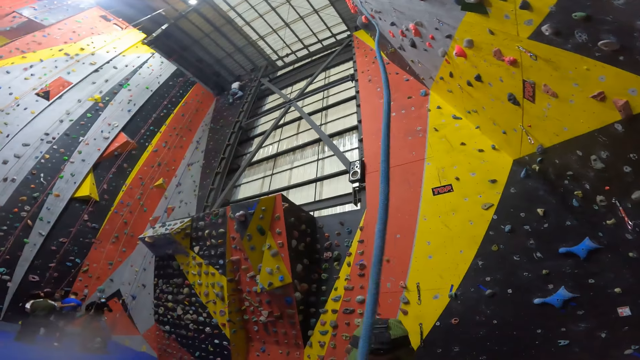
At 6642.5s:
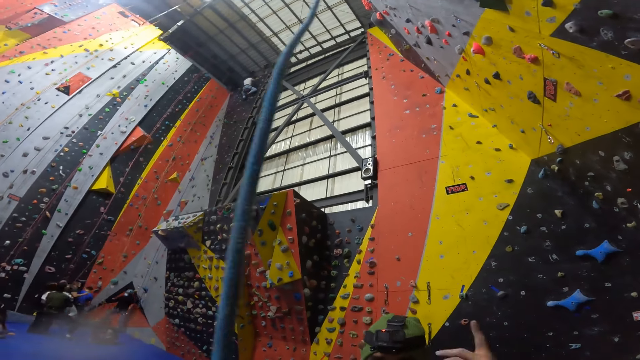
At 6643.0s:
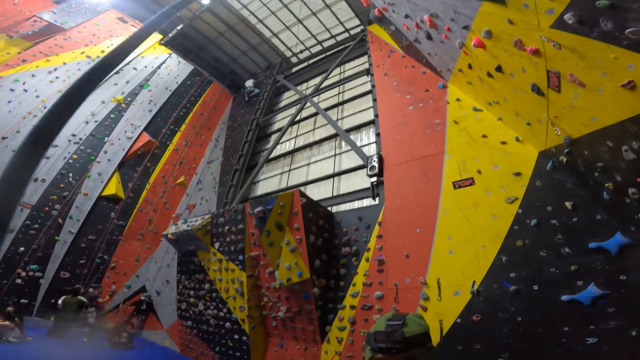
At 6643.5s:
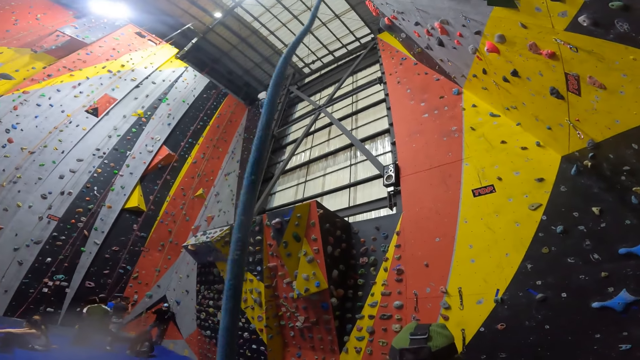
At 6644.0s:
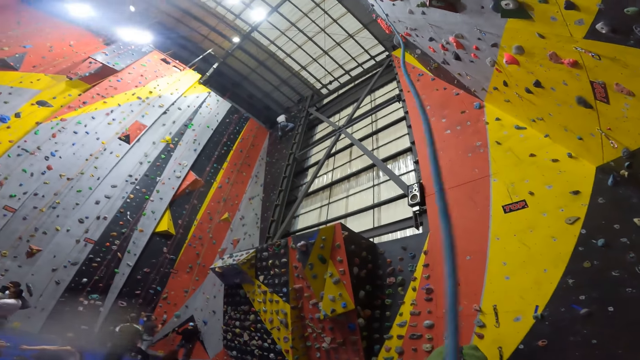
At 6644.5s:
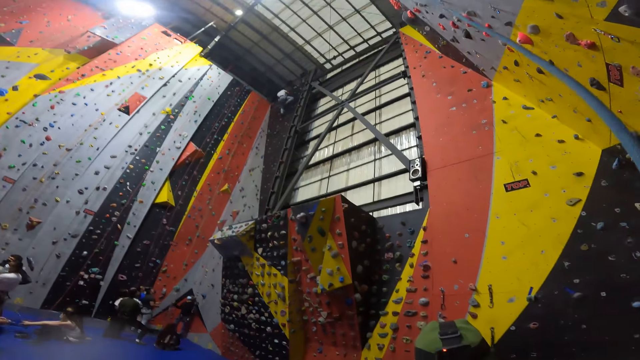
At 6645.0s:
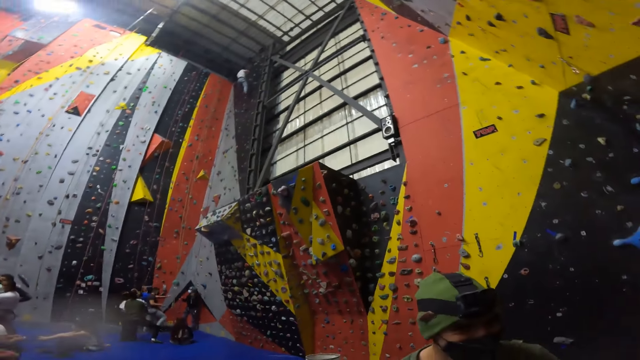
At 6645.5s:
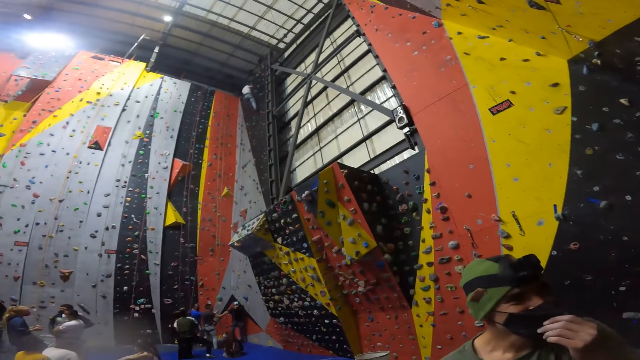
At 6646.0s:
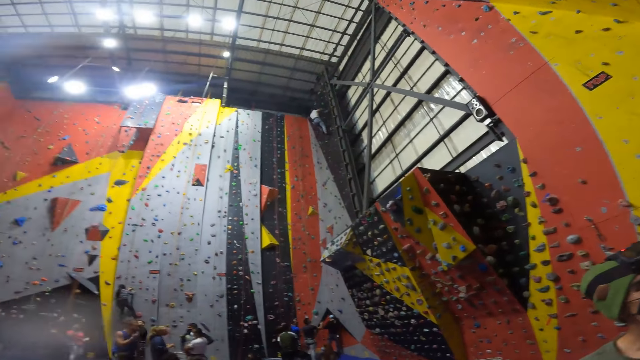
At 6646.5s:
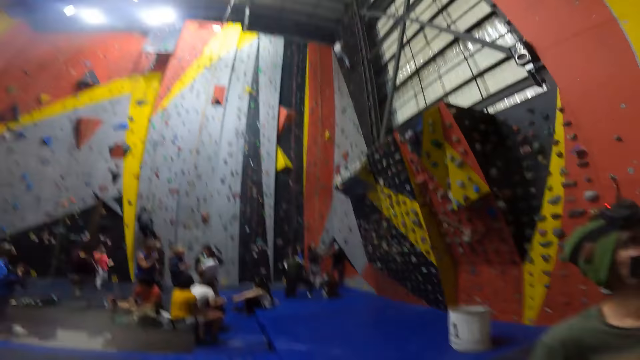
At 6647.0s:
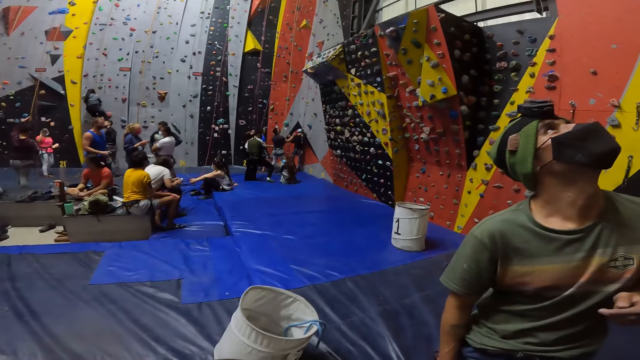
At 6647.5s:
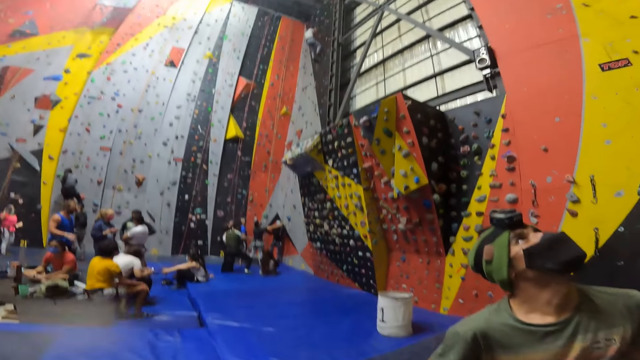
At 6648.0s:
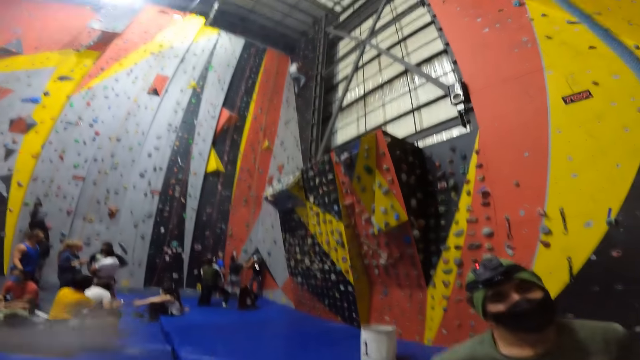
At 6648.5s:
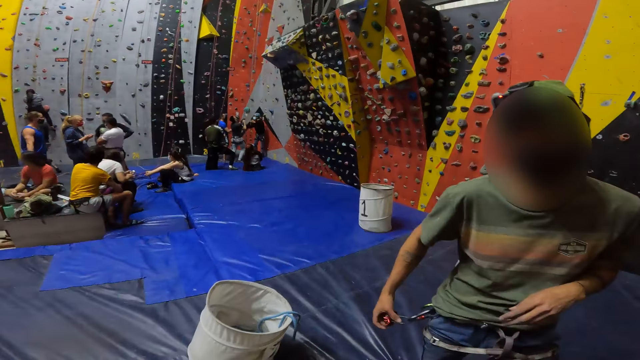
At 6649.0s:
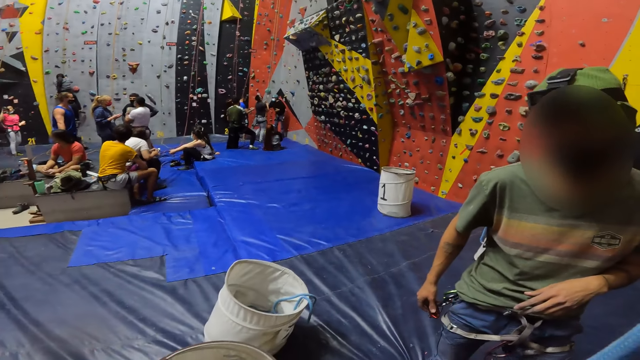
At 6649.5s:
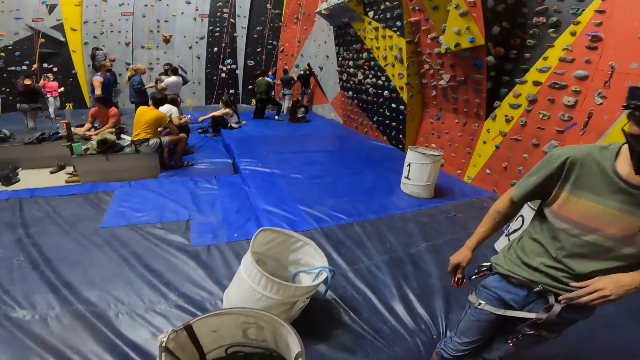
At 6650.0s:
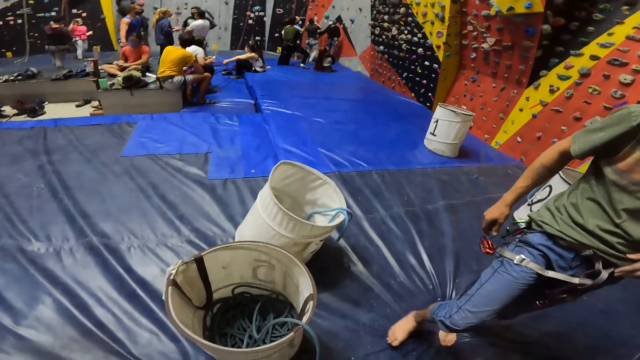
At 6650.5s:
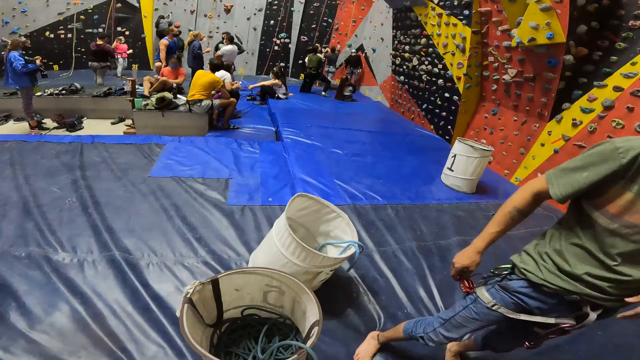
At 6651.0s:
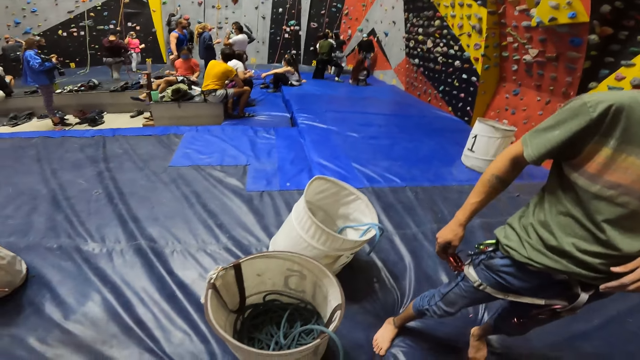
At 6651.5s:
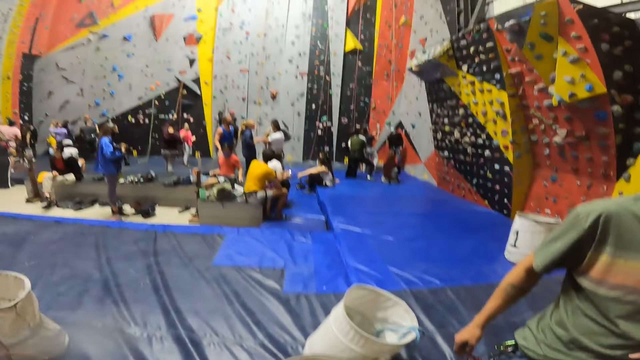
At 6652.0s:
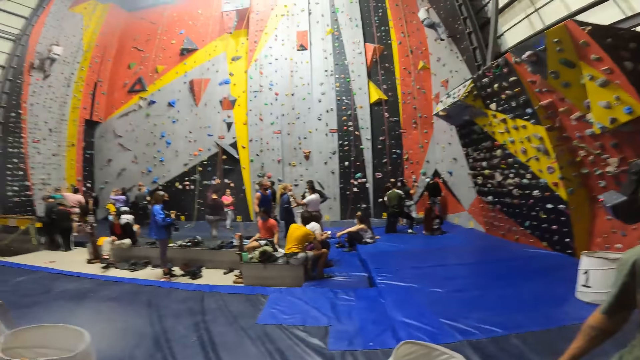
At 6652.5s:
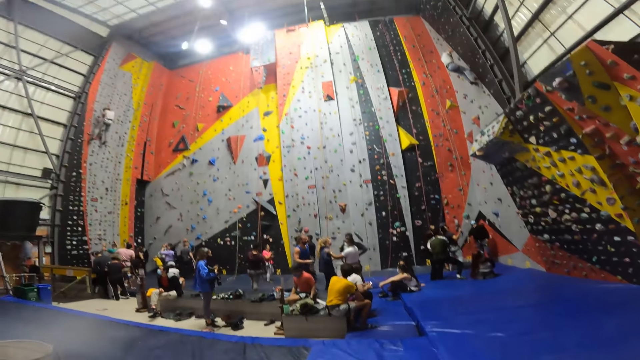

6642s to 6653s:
The camera wearer pulls the rope with the hands. They look around the room. A person adjusts the mask. The camera wearer looks at the person. They look around.

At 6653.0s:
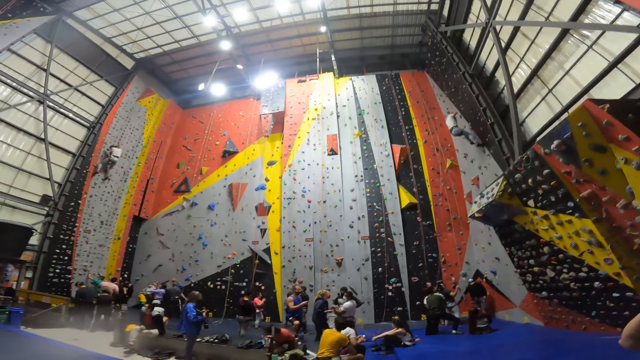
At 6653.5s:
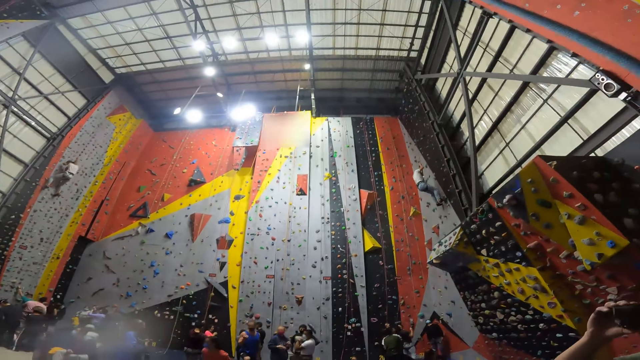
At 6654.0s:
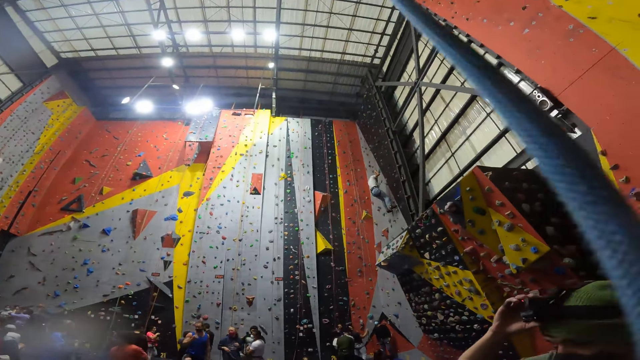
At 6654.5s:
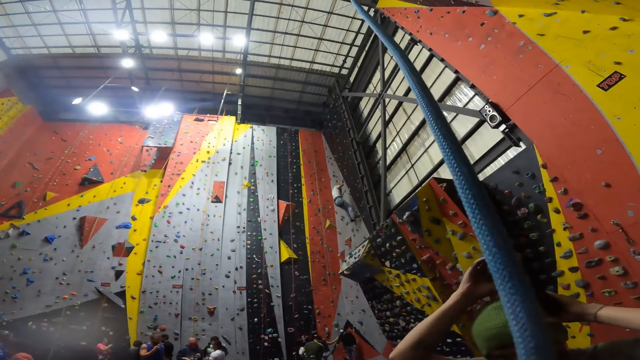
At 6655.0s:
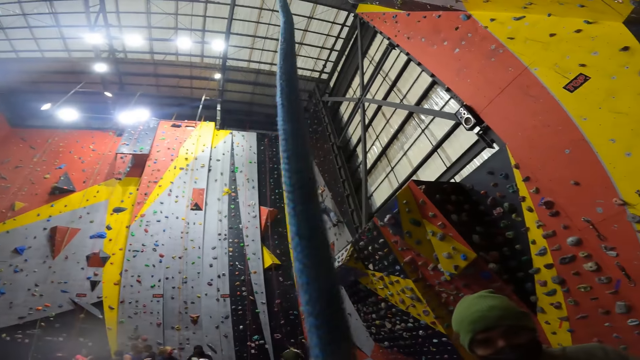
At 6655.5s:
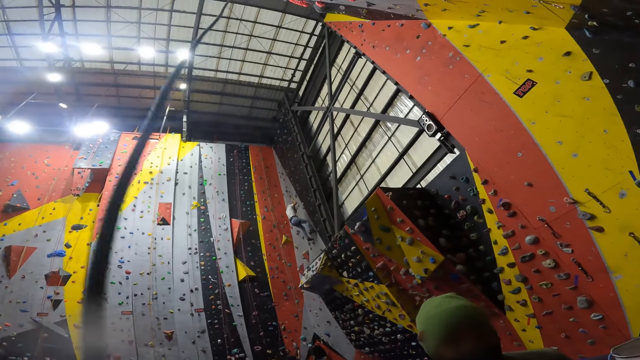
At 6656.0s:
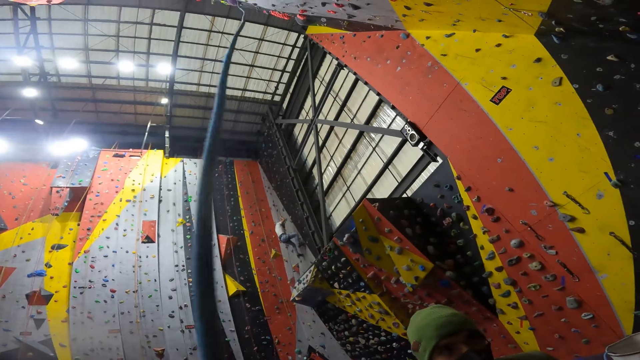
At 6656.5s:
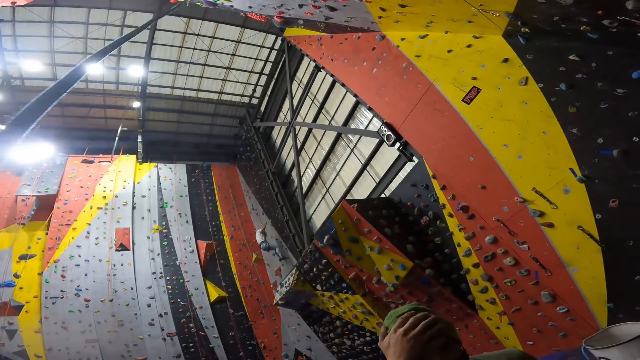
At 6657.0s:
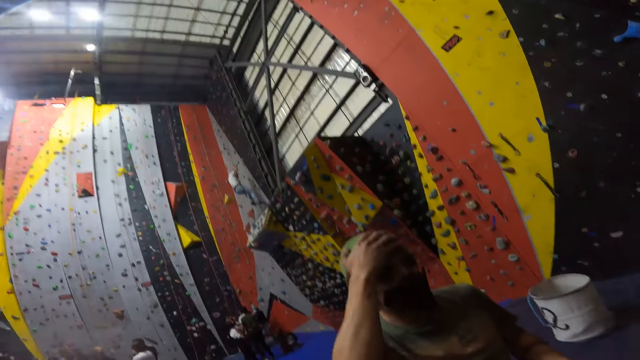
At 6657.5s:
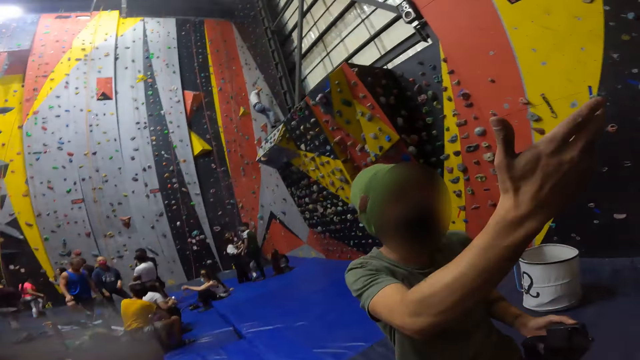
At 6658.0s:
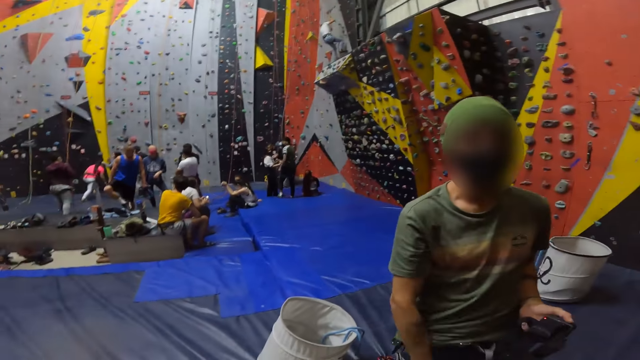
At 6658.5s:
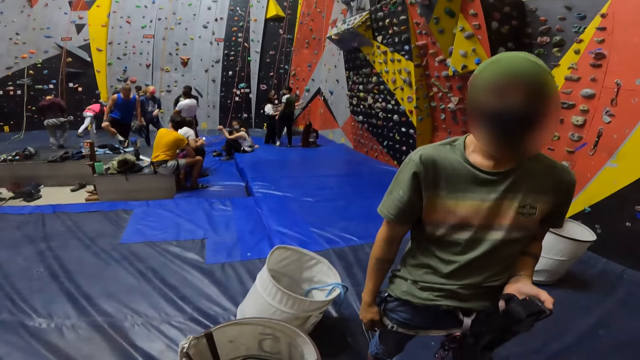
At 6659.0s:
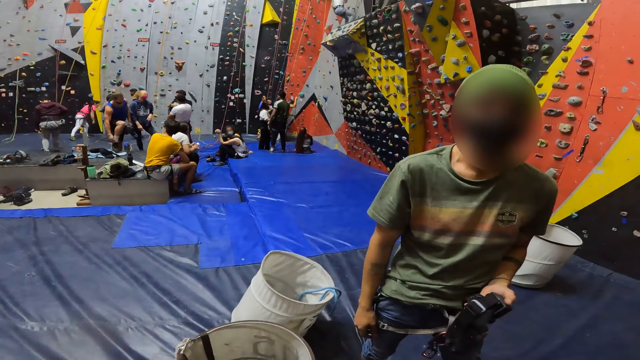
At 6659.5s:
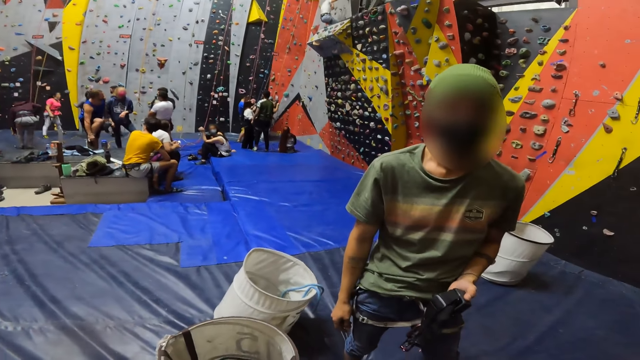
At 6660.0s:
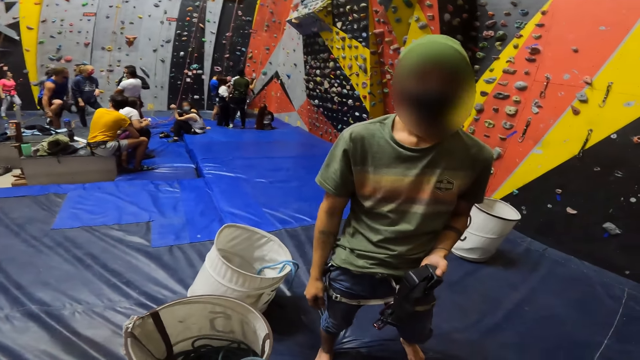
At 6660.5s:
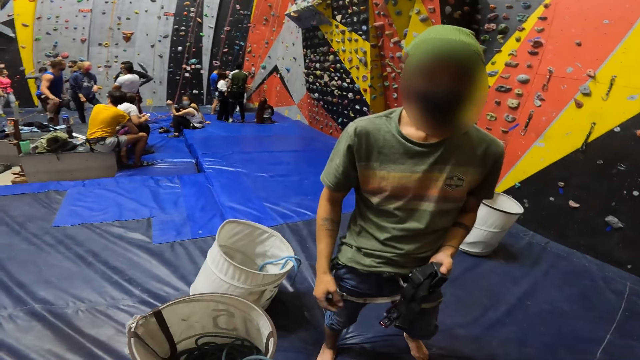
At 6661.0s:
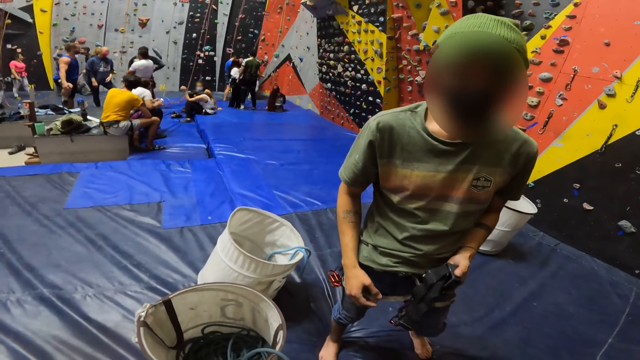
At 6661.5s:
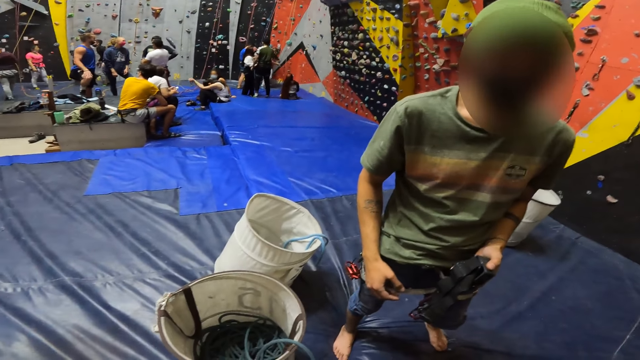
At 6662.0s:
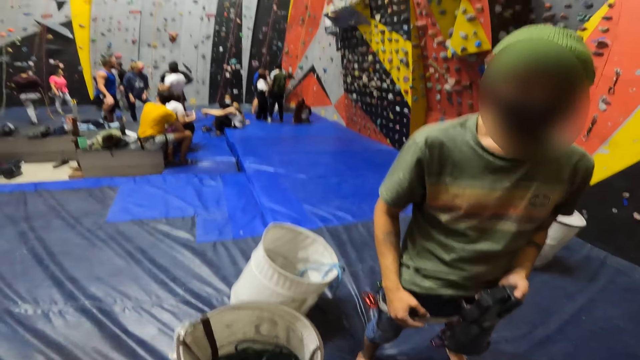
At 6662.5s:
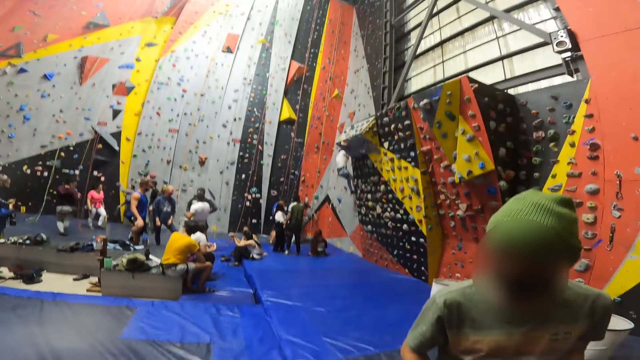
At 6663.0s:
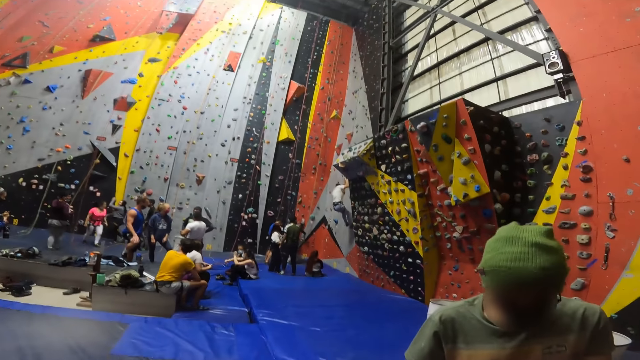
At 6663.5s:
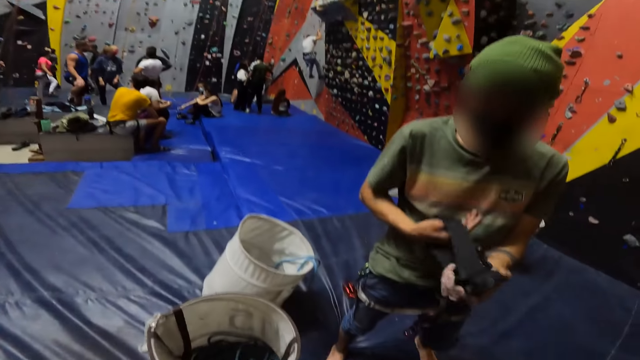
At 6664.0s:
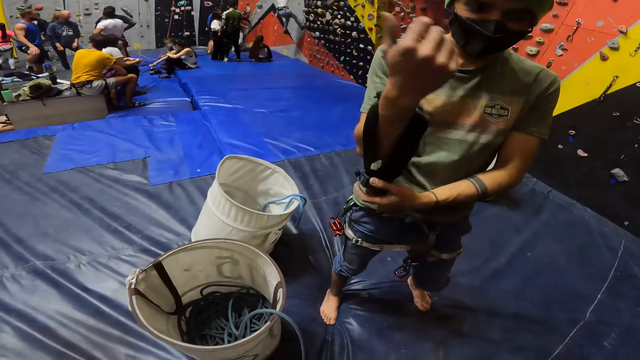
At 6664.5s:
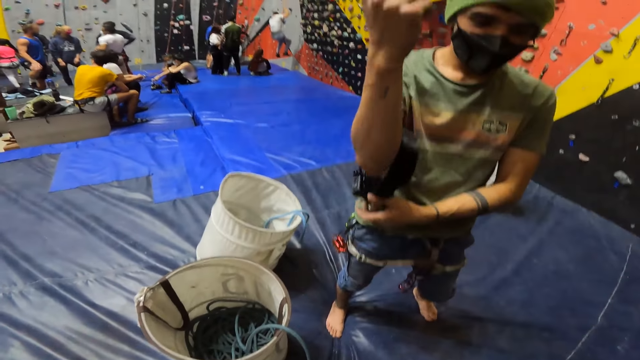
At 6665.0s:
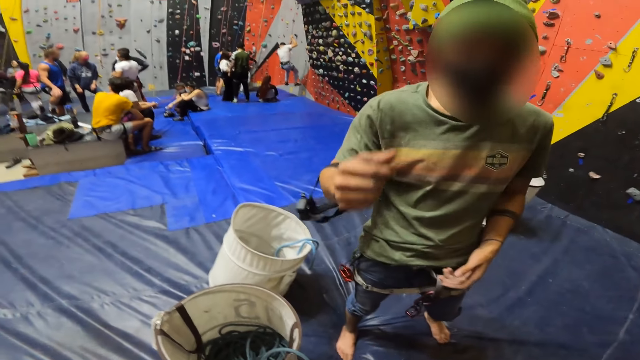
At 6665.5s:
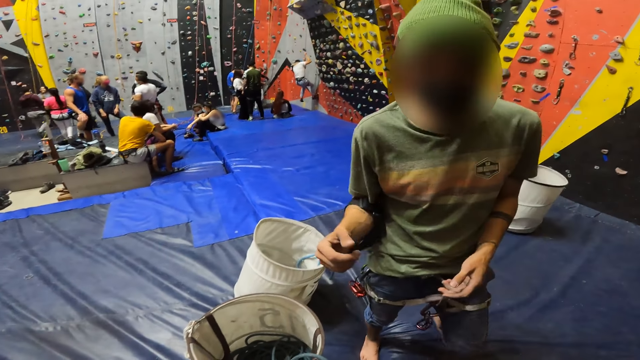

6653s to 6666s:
A person removes the camera. The person touches the hat or his head and interacts with the camera wearer. The camera wearer looks at the person. They talk to the person. The person puts the camera in the hand. The camera wearer looks at the person.
